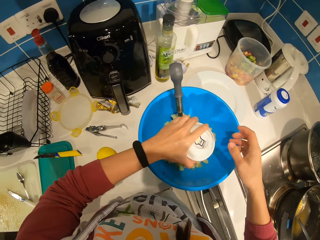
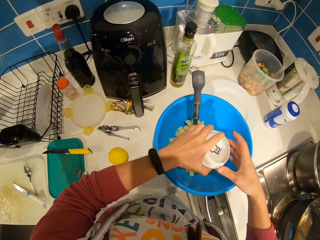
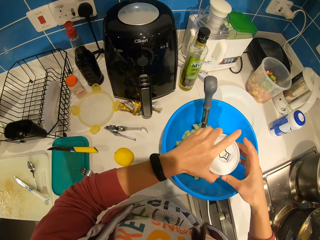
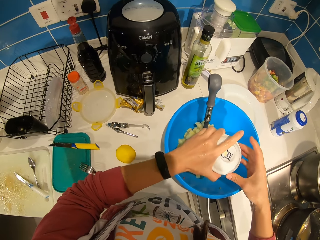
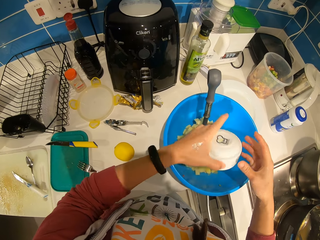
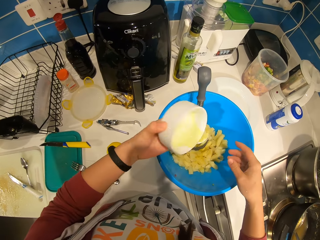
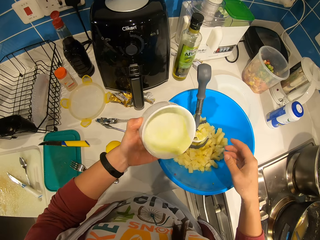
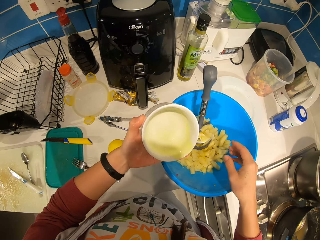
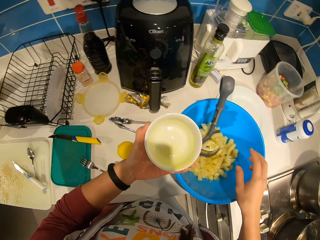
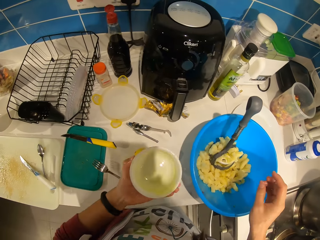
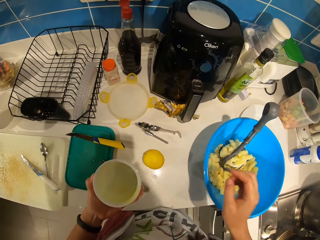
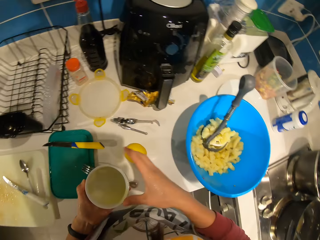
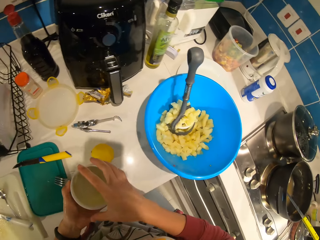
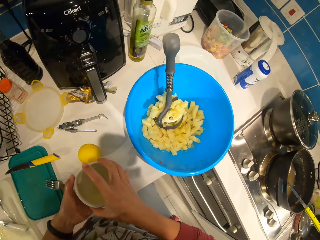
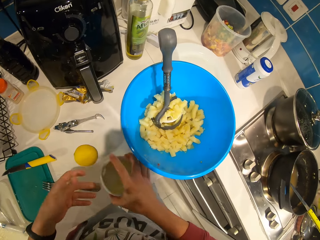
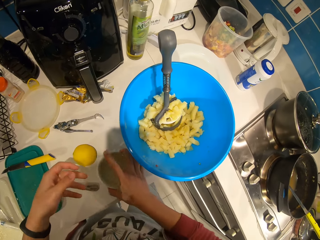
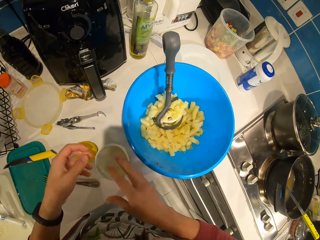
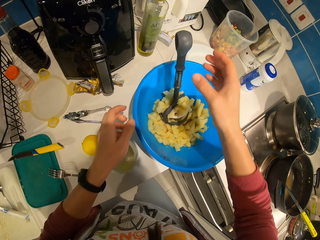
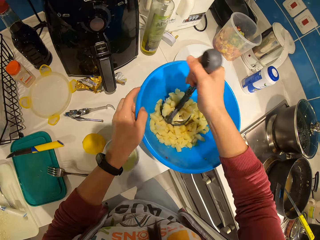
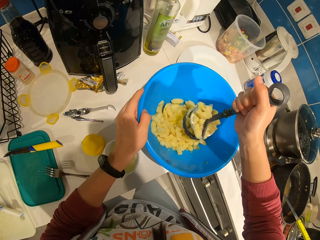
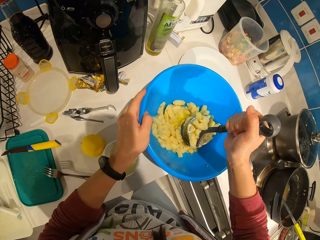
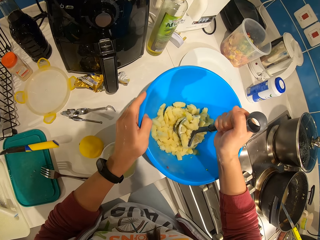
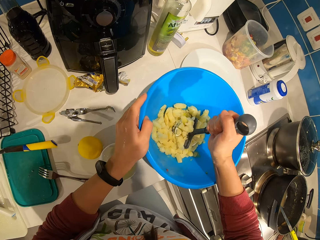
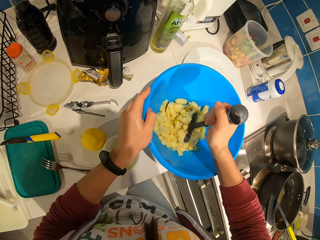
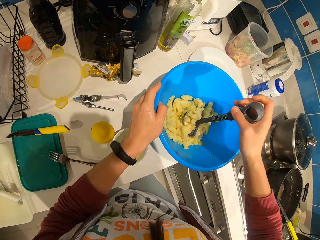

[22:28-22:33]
The camera wearer shifts the dish from the left to the right hand. They place the dish down on the countertop. They pick up the masher. They mix the smashed potatoes and the fat inside the basin with the potato smasher. They mash the potatoes with the masher.

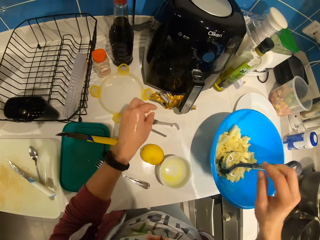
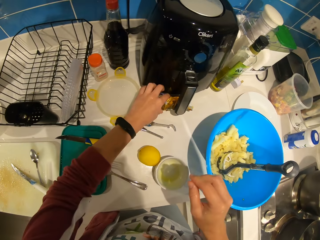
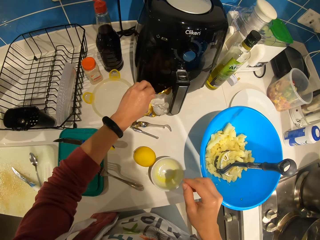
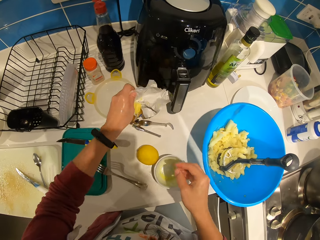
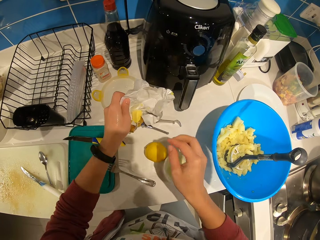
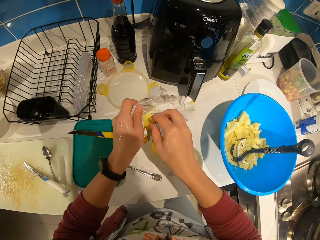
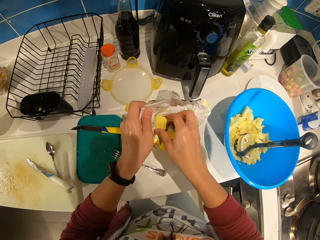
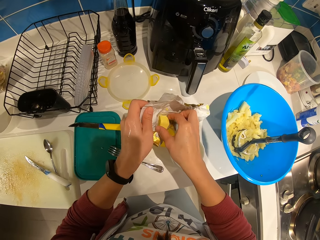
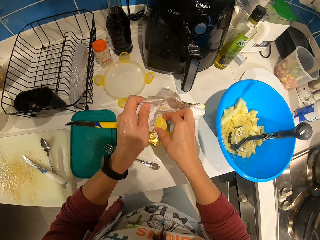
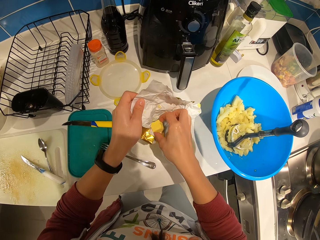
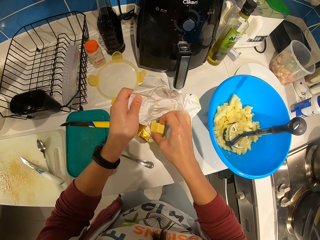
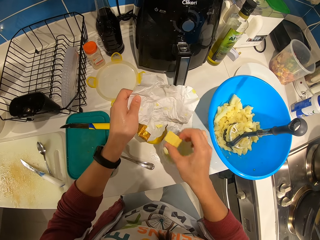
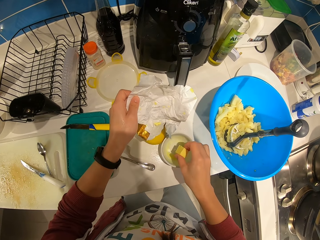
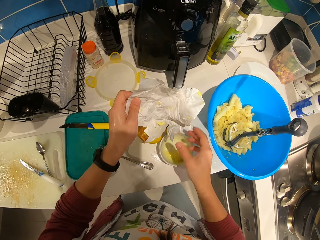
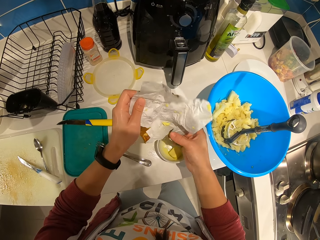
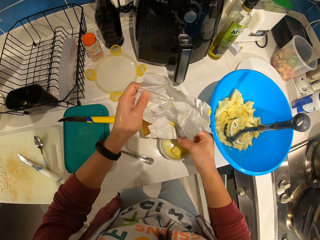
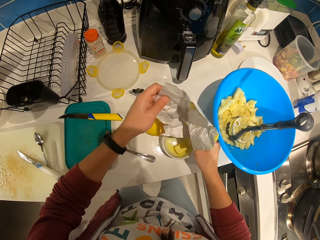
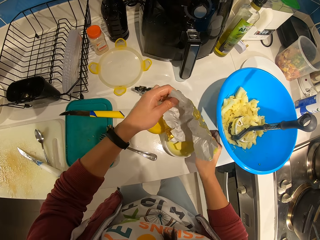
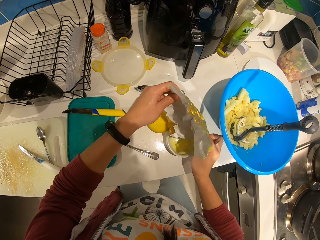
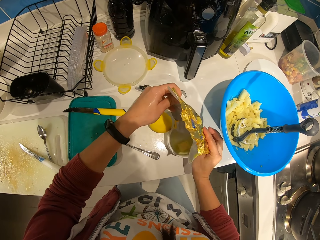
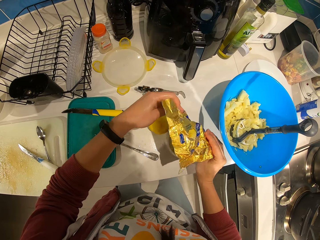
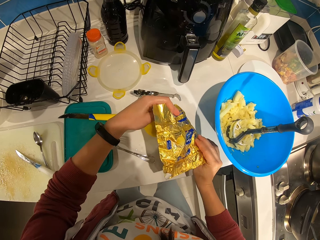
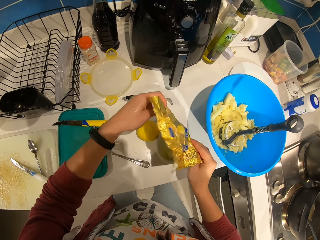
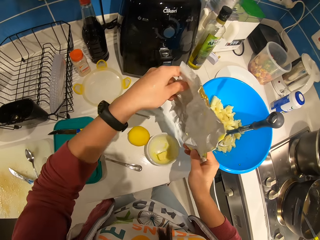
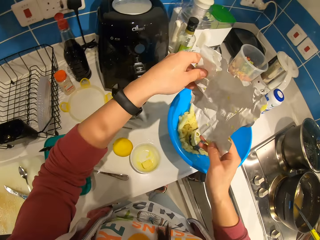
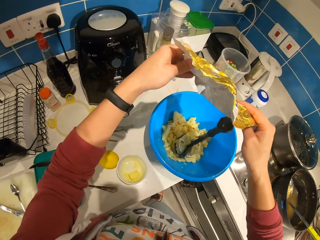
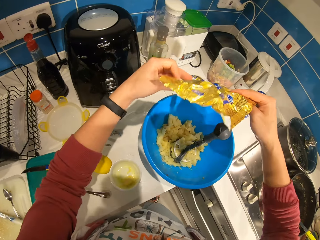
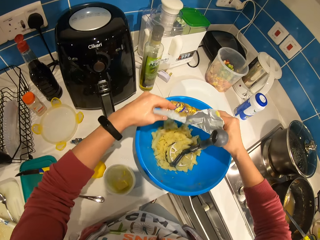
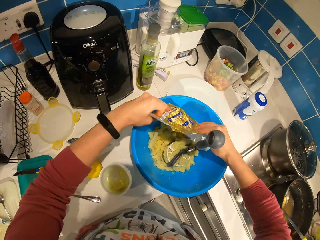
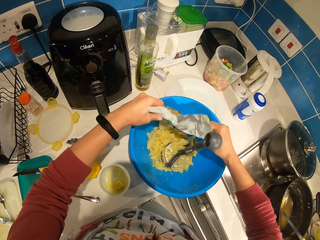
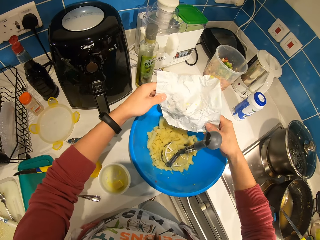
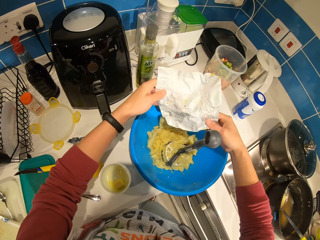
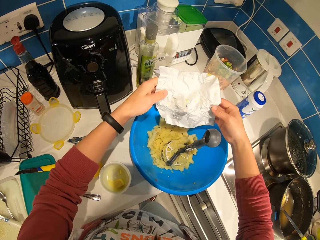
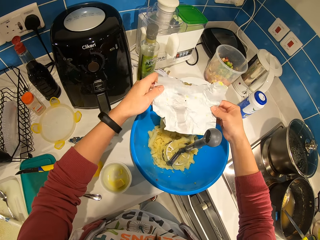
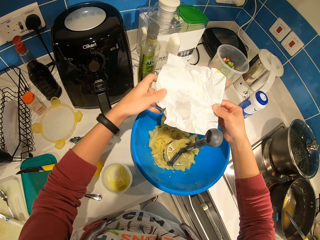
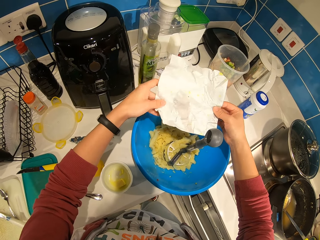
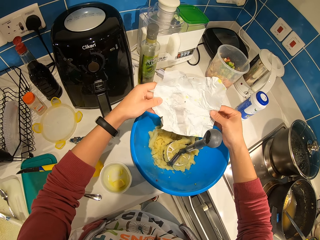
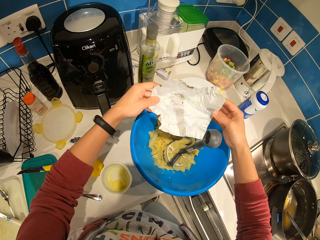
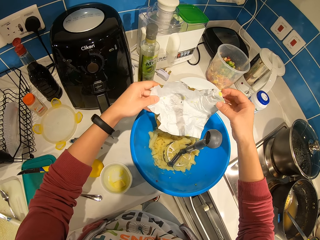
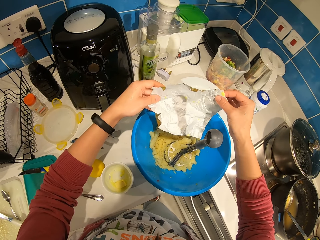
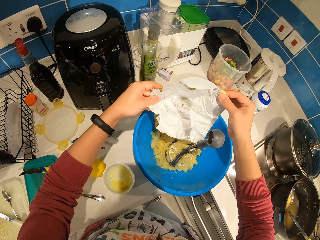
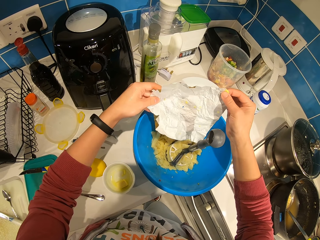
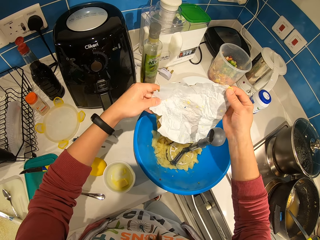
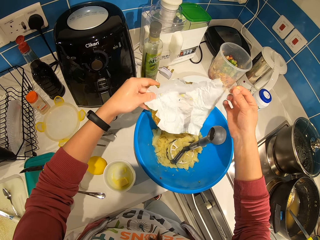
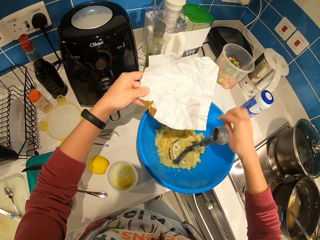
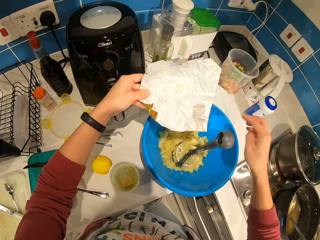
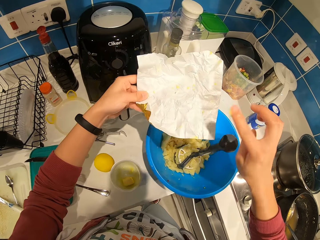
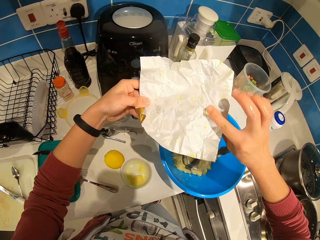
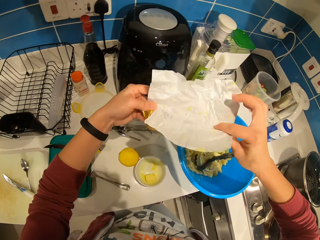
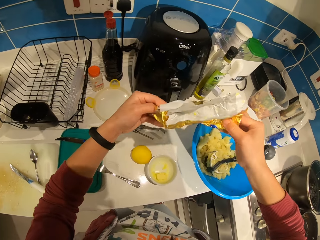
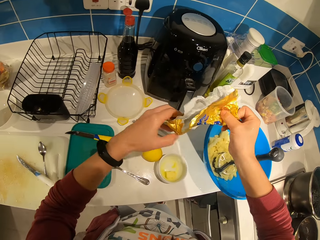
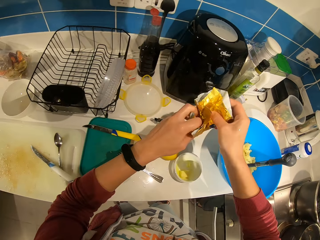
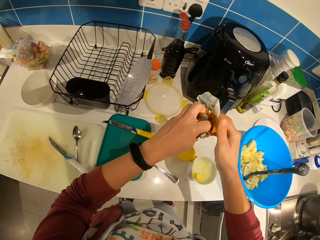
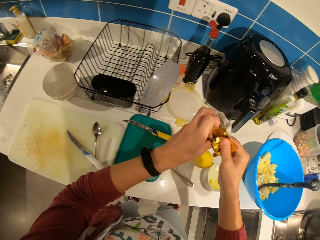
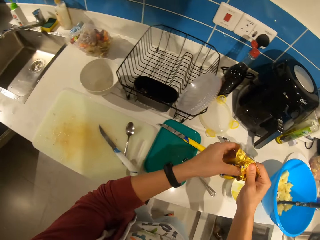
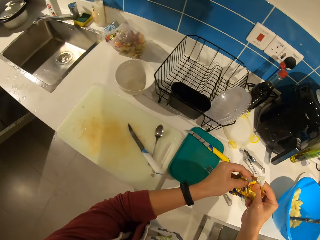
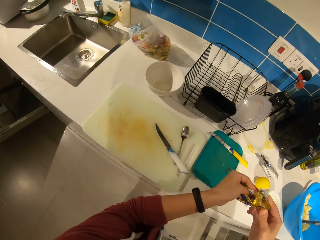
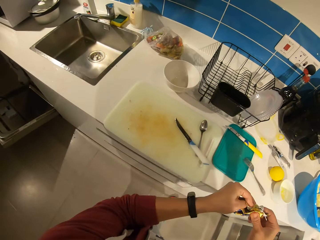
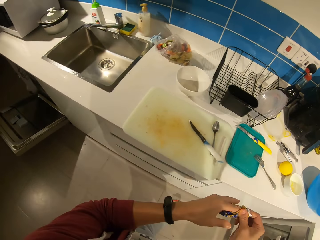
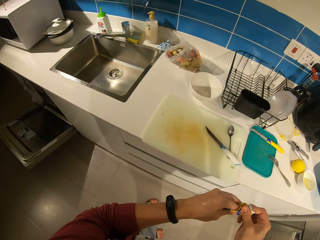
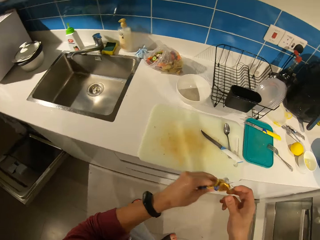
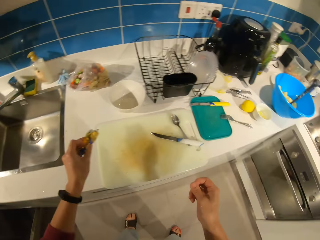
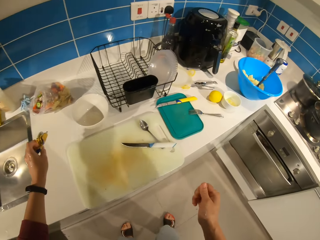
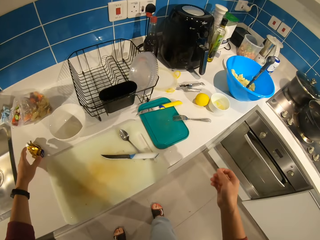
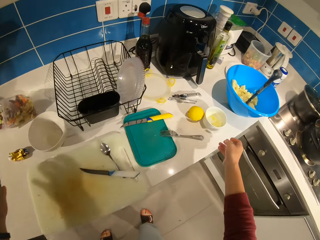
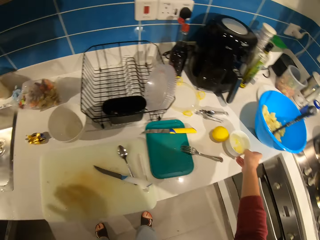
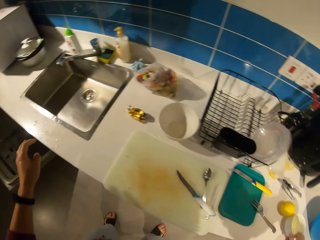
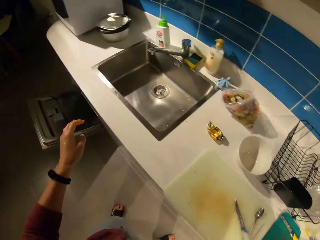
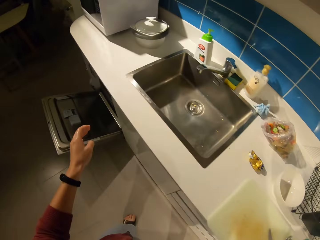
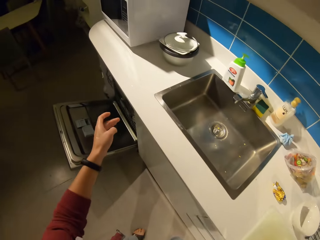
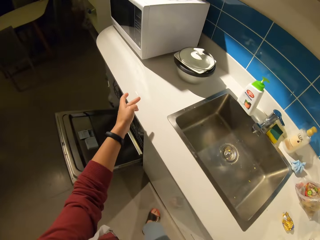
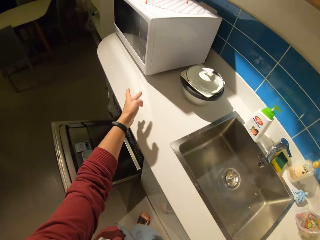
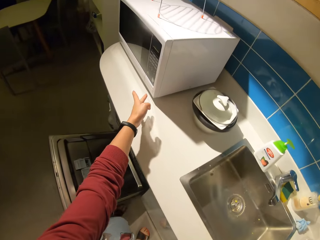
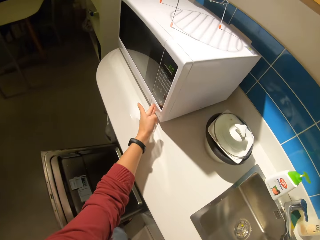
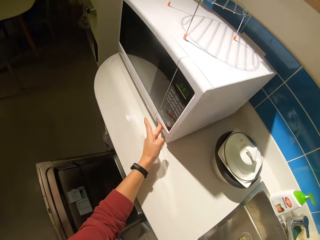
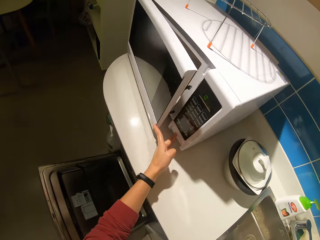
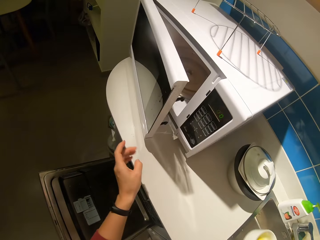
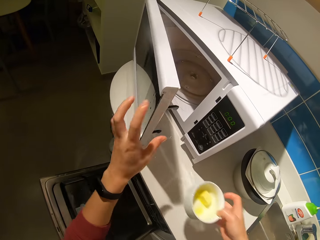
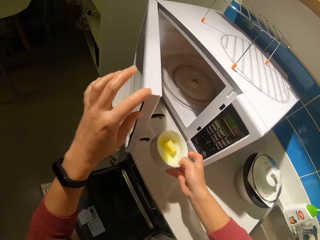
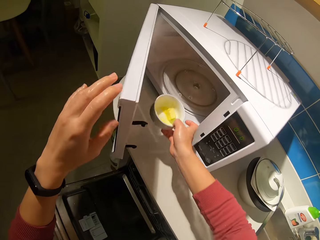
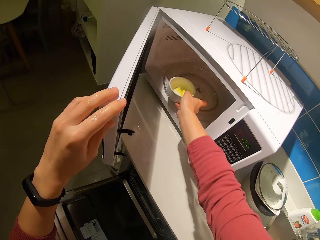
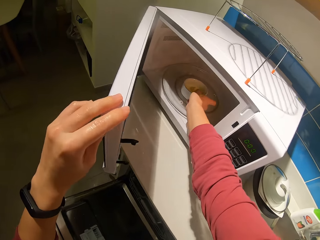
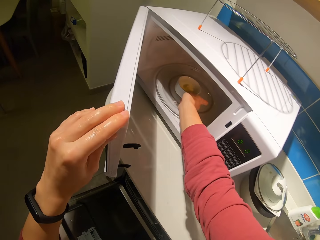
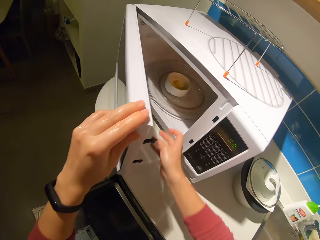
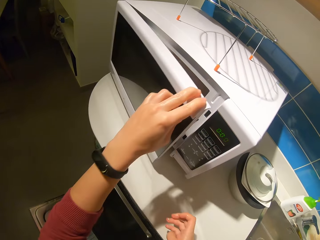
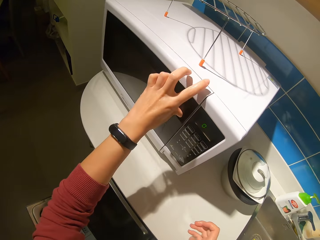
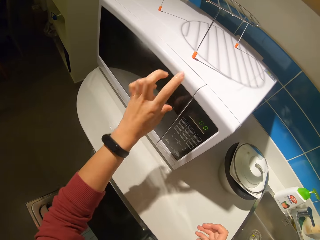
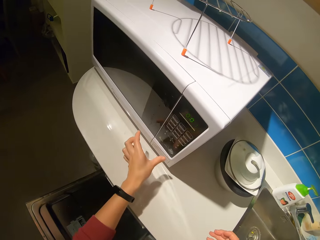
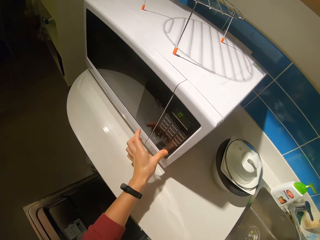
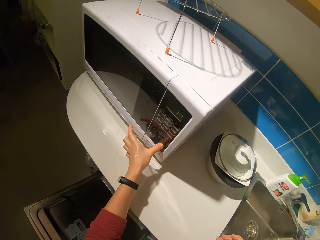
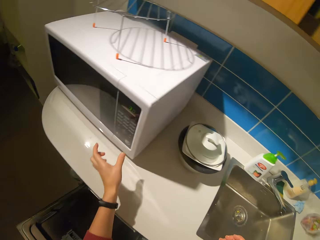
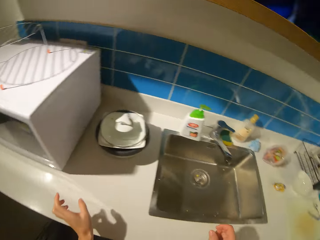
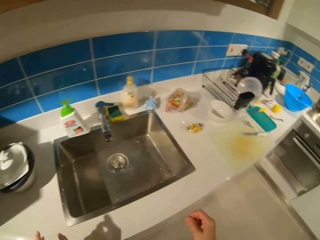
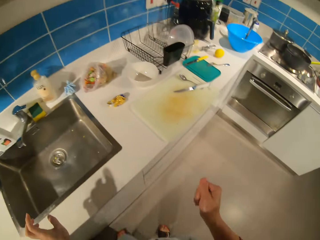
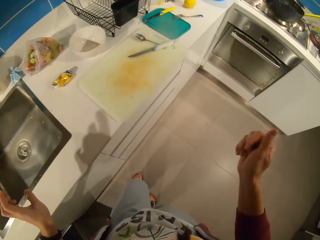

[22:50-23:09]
The camera wearer picks up a paper or wrap from the coffee maker. They pick a bar of butter from the wrap and drop the bar of butter in the plate or bowl. They dust the butter crumbs into the plate. They dust the butter crumbs into the potatoes bowl. They shake the paper on the potato dish. They fold the wrap and drop the wrap on the counter. They pick up the plate. They open a microwave, drop the plate in the microwave, close the microwave and operate the microwave.
